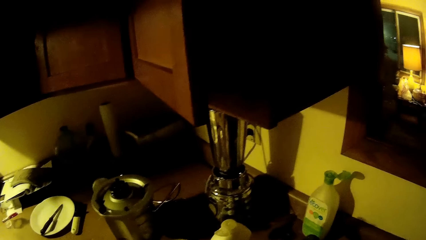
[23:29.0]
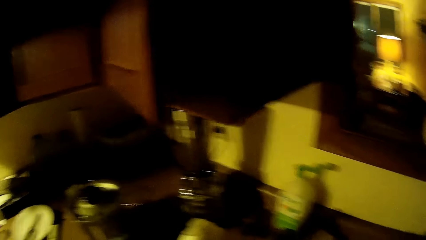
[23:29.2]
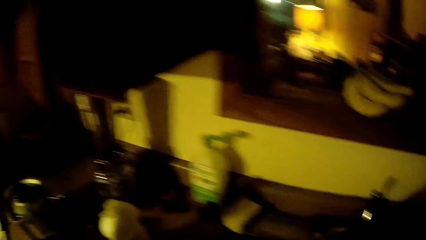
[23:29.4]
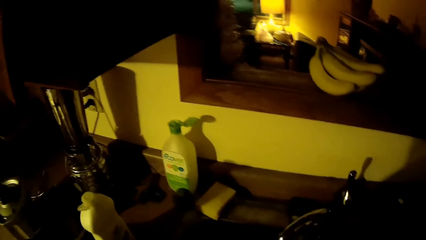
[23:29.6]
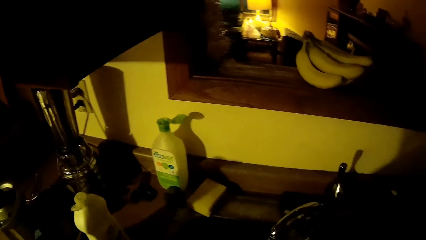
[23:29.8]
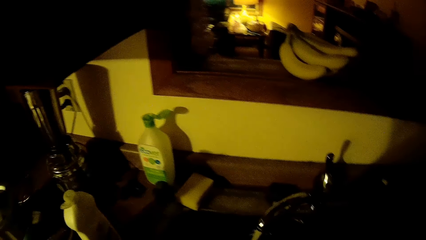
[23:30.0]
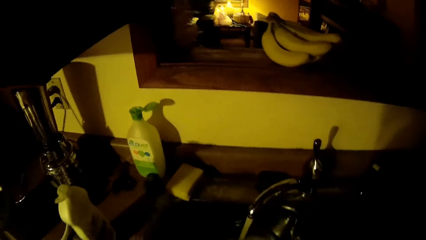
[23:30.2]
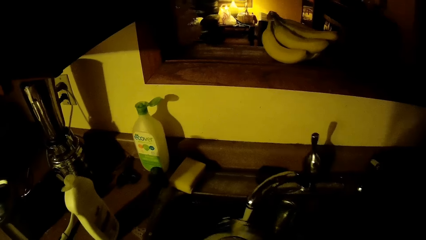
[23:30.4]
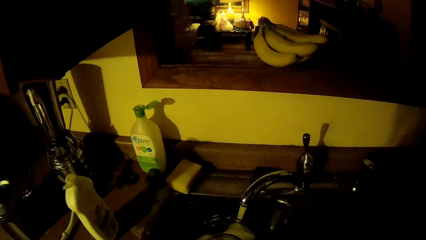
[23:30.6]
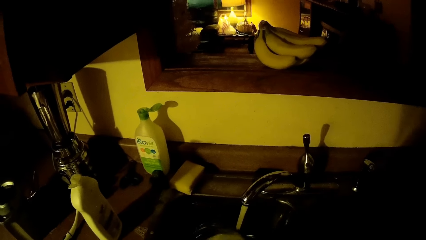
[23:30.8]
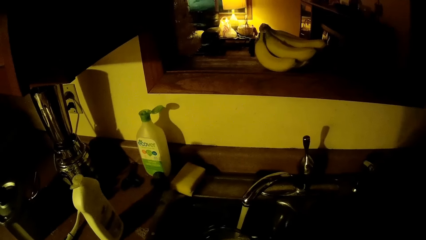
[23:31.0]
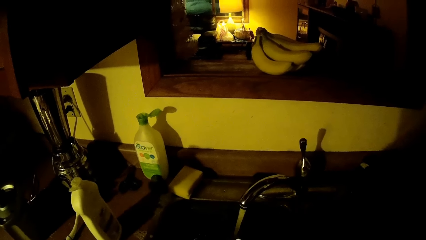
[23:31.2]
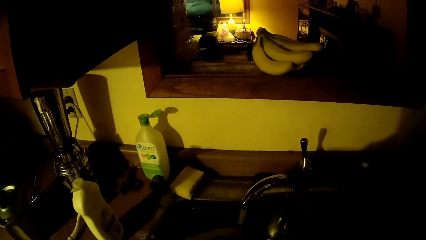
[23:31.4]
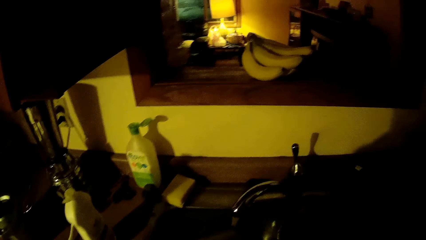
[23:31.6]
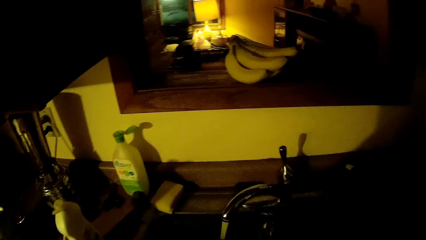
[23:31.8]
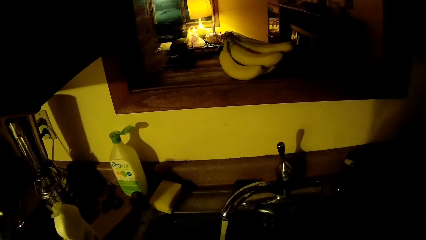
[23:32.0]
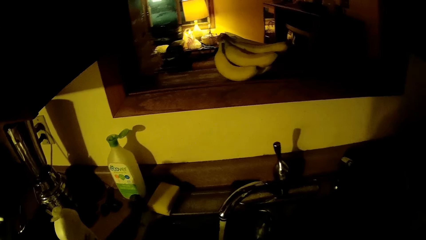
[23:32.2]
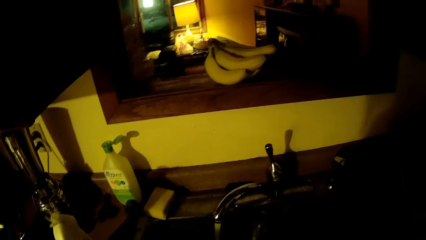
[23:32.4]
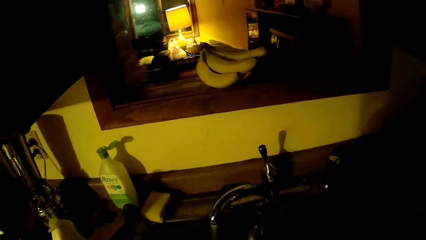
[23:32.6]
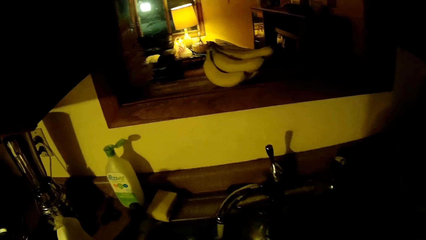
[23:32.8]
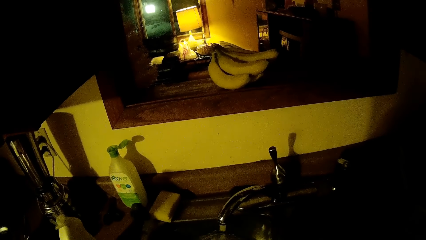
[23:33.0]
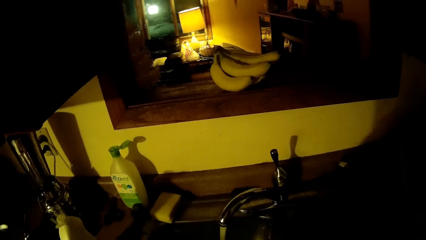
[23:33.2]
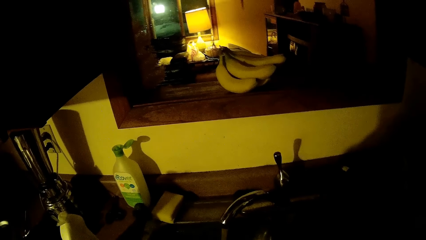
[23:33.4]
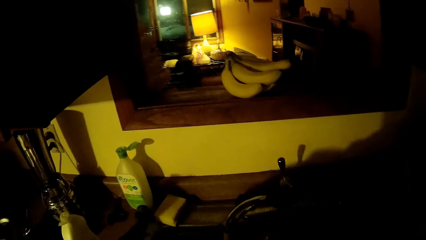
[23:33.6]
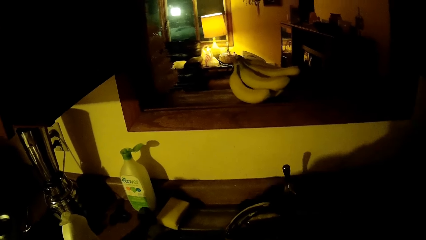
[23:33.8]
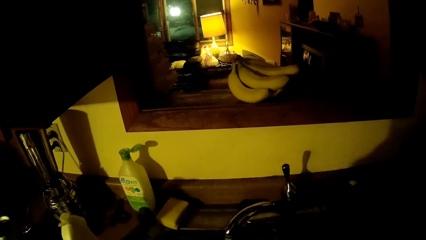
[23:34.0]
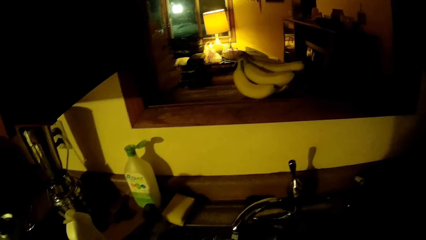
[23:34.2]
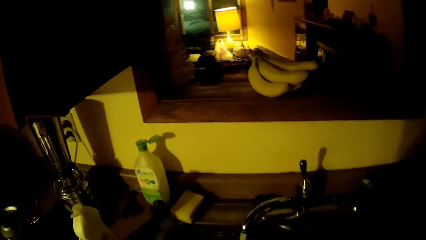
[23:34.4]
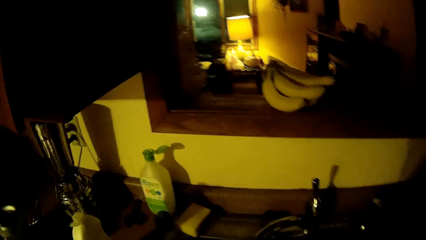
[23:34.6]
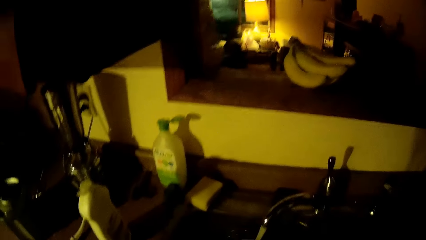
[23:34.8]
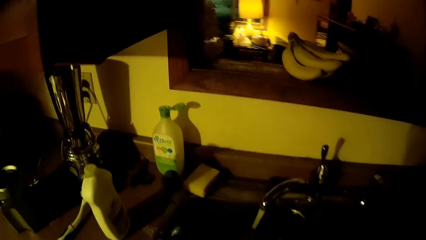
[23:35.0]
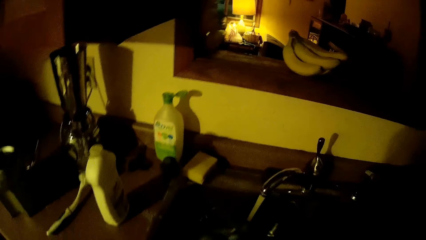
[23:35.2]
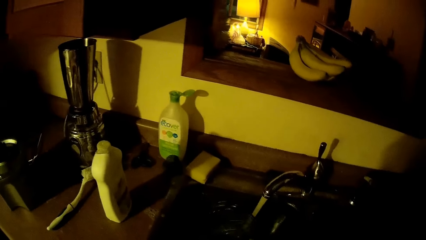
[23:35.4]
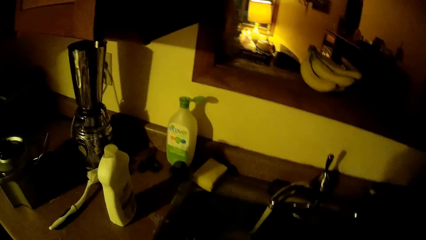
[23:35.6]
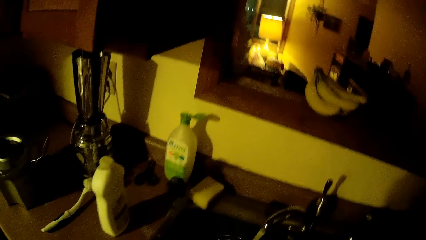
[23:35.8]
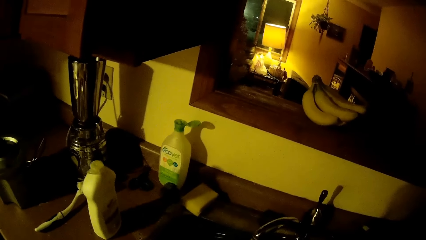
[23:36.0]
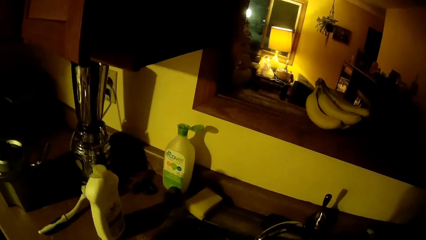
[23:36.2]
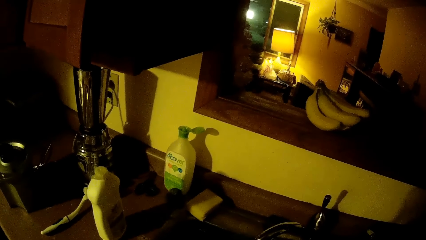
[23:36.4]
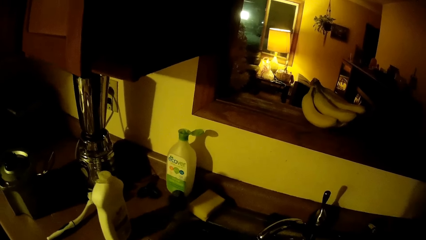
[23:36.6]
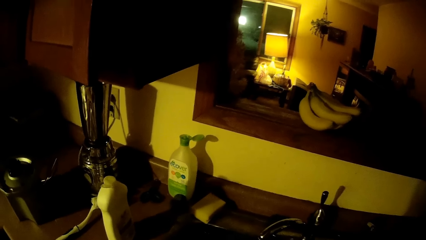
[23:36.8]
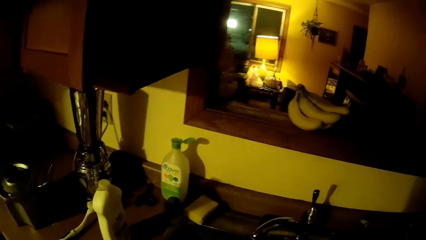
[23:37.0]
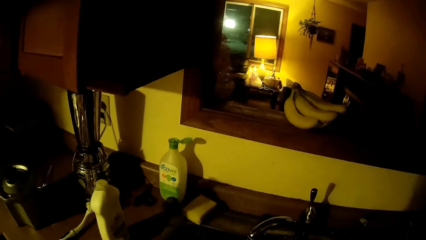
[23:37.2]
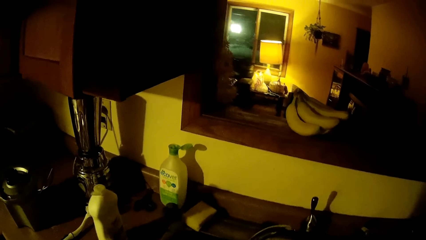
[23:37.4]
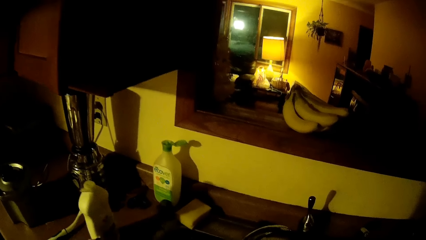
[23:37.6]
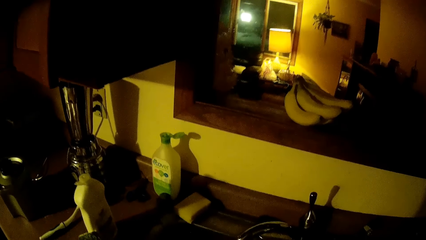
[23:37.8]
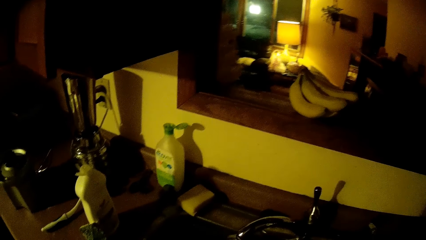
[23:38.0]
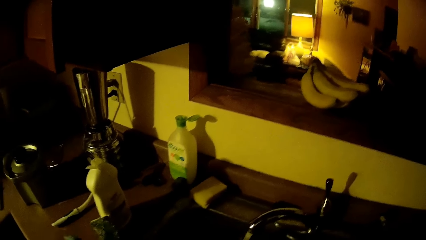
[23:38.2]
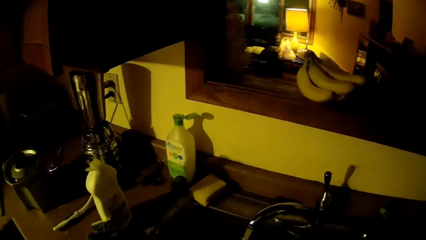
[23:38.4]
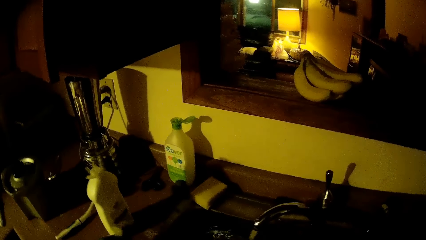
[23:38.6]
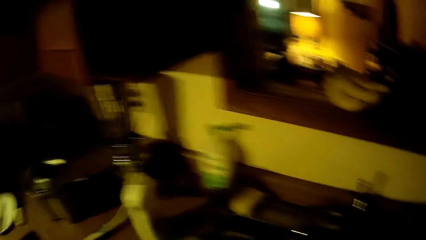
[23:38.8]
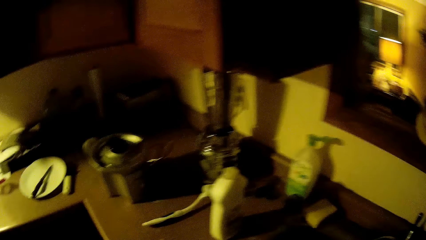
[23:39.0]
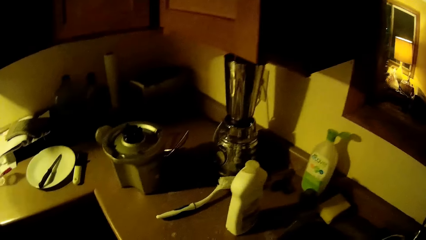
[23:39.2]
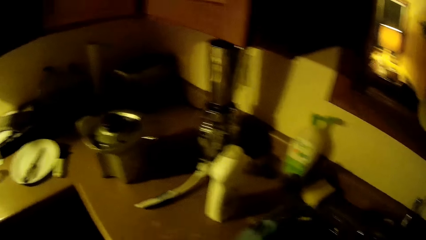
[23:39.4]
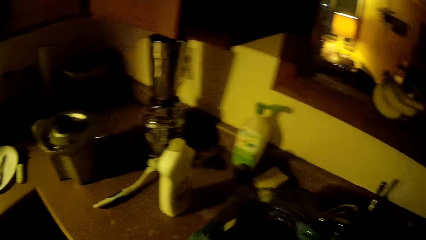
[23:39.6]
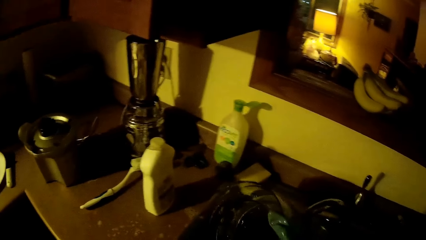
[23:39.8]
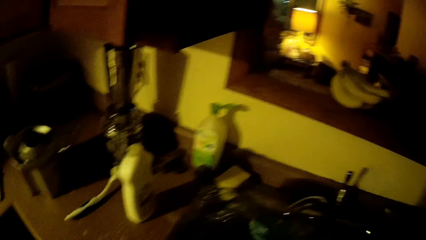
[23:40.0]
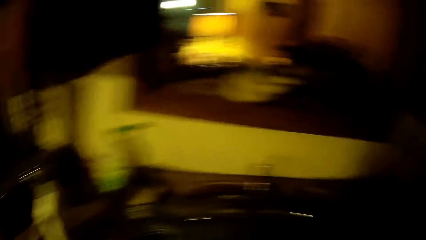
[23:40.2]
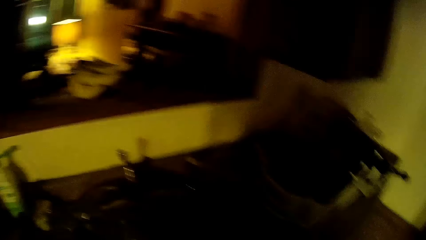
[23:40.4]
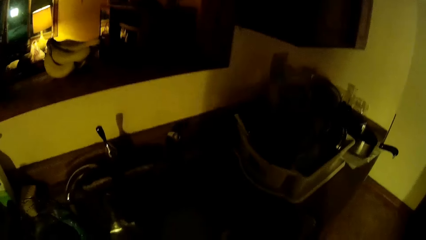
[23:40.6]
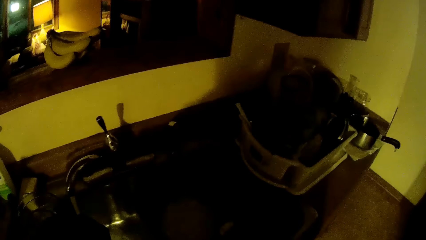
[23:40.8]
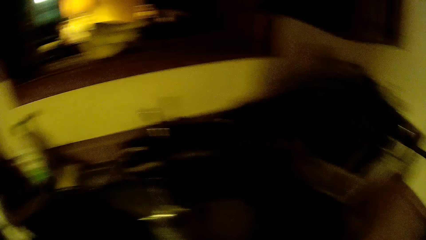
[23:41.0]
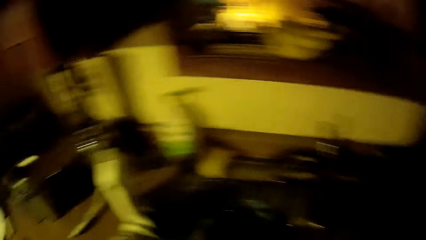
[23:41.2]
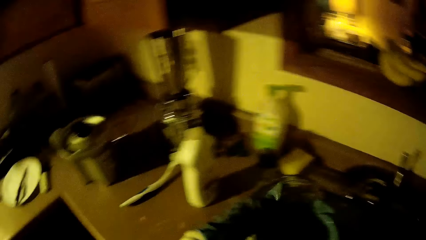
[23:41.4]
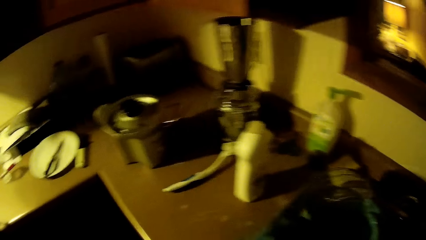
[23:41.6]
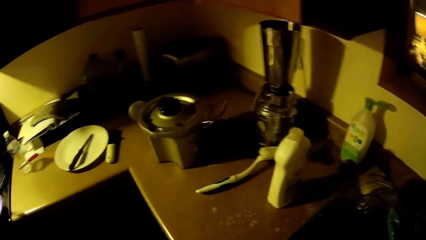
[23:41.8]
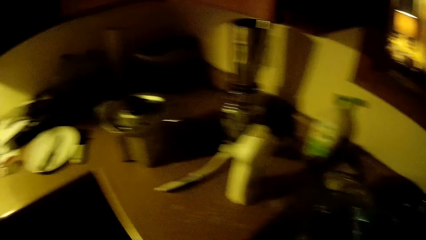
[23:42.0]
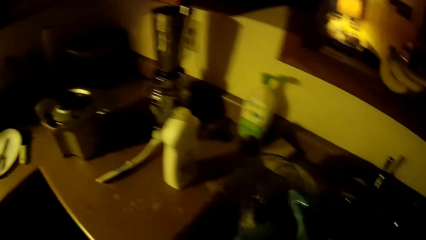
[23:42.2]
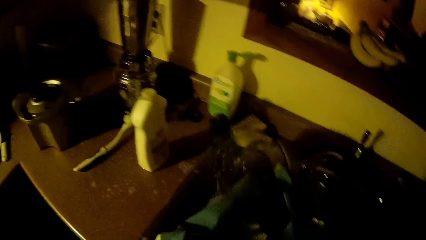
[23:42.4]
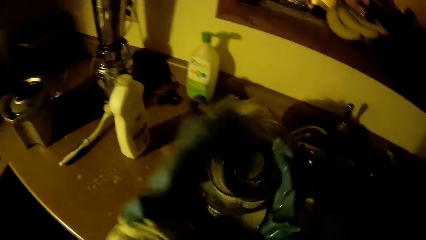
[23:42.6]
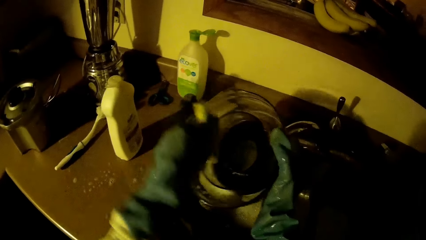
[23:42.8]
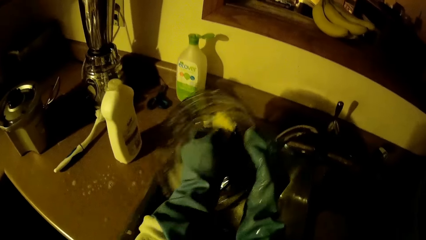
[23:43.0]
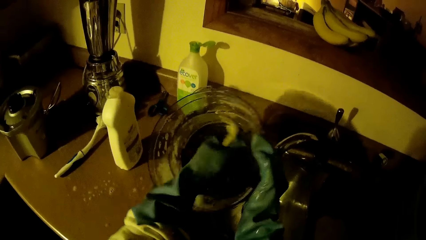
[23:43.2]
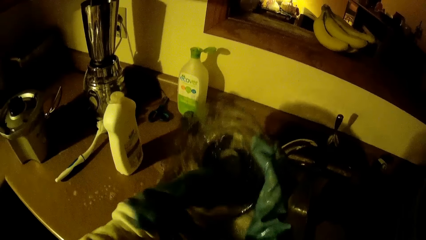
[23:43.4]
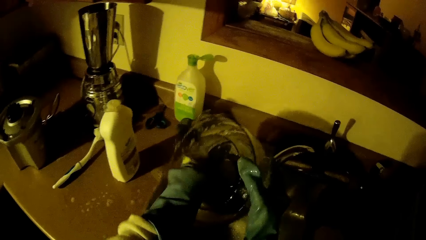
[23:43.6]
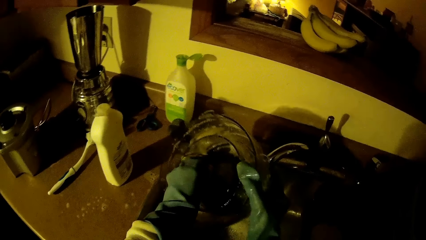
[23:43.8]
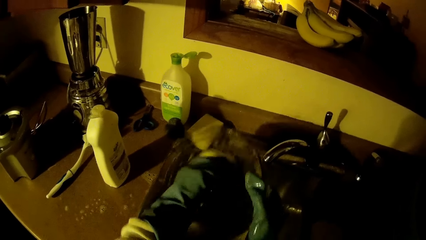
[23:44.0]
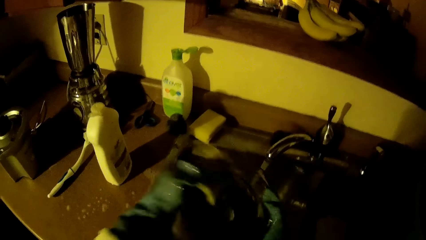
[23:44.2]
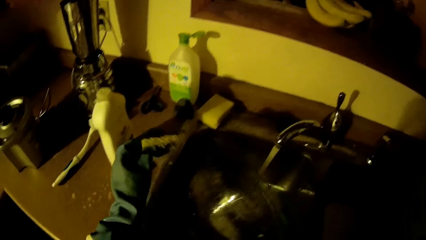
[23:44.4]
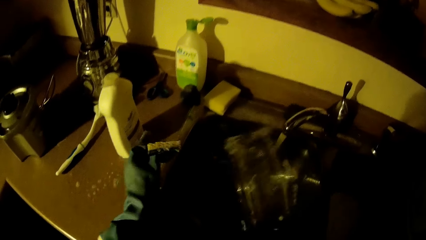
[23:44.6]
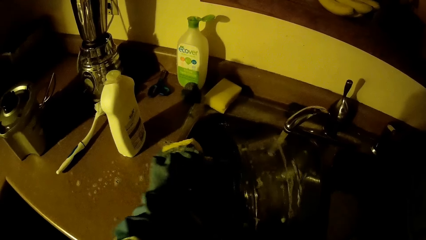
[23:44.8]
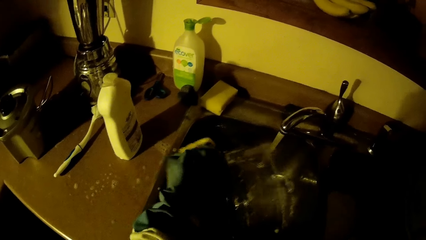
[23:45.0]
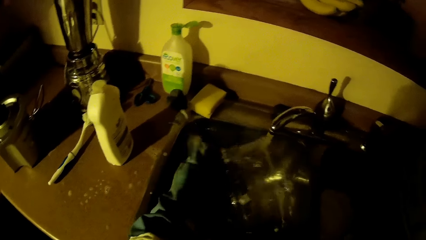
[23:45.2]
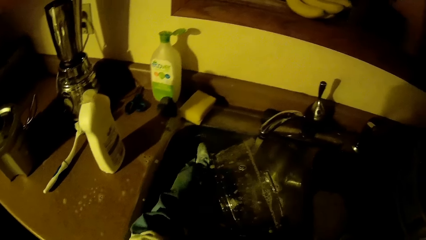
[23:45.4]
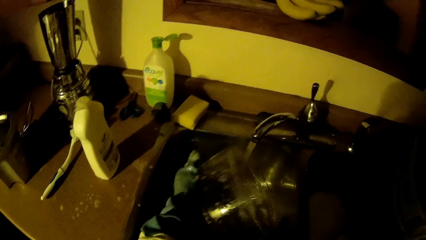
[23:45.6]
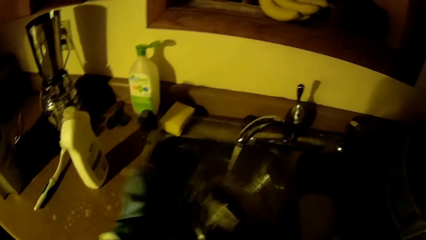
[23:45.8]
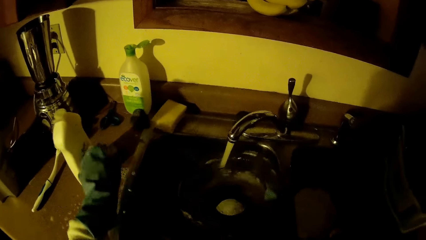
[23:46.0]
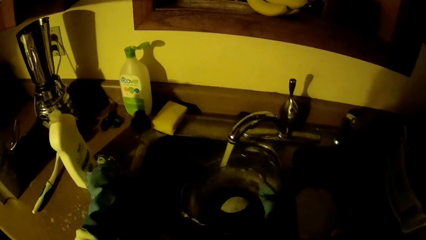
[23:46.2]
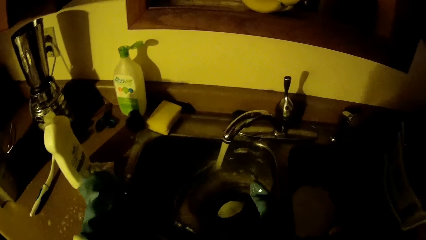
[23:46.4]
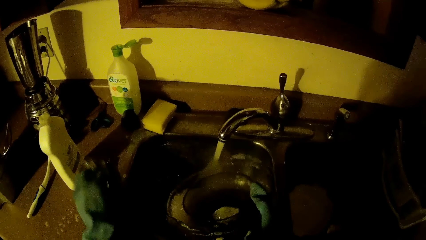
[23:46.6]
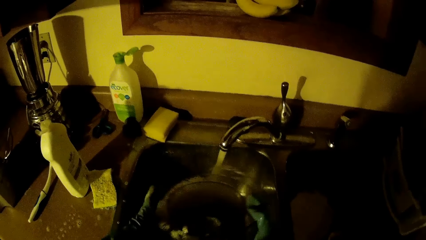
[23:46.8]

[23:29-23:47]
The camera wearer holds the glass plate or bowl. She washes the bowl. She turns the glass plate in her right hand. She washes the glass plate with a sponge in her left hand. She rinses the glass plate under the running tap with her right hand. She drops the sponge in her left hand on the kitchen counter.
